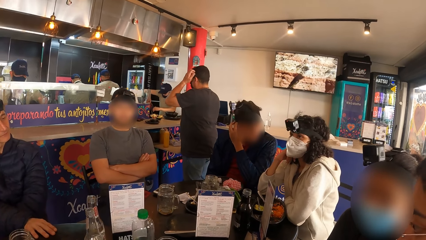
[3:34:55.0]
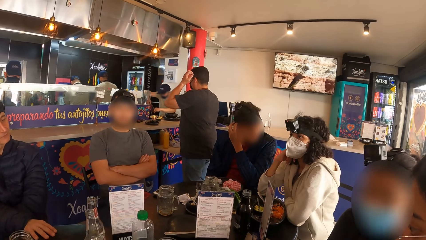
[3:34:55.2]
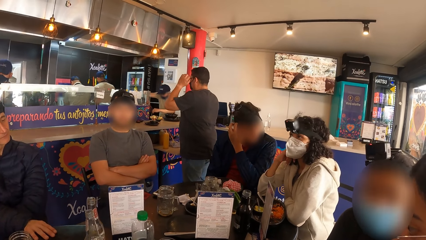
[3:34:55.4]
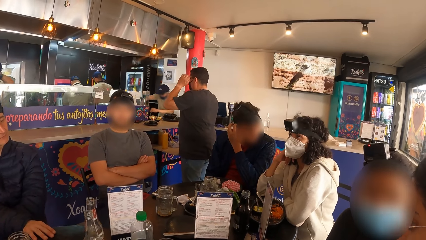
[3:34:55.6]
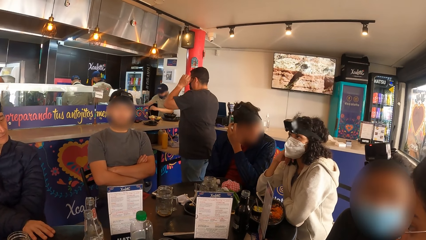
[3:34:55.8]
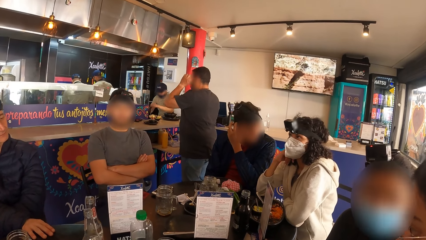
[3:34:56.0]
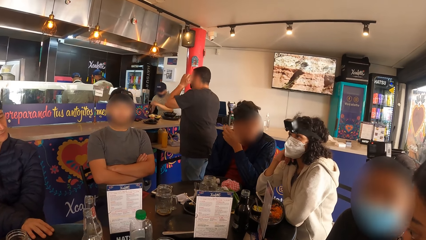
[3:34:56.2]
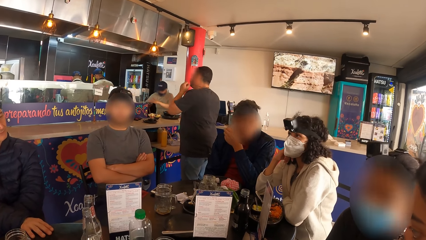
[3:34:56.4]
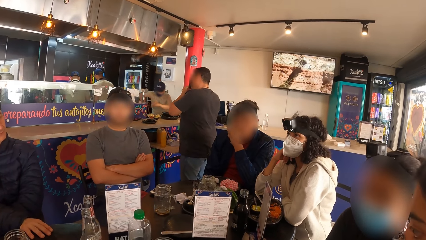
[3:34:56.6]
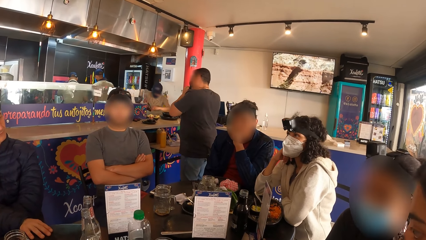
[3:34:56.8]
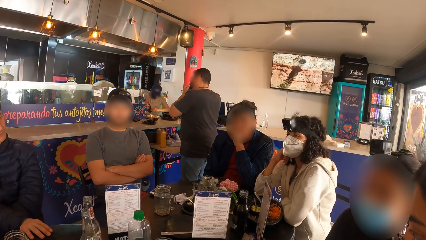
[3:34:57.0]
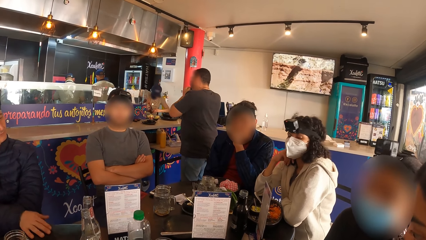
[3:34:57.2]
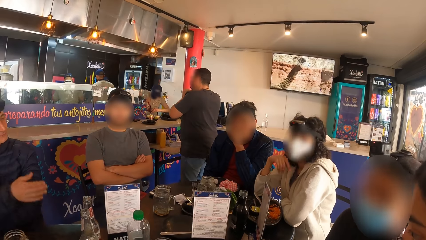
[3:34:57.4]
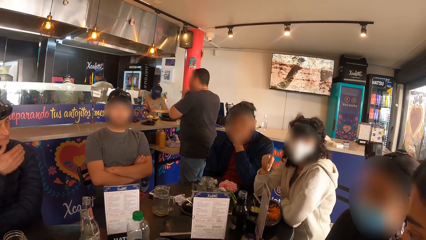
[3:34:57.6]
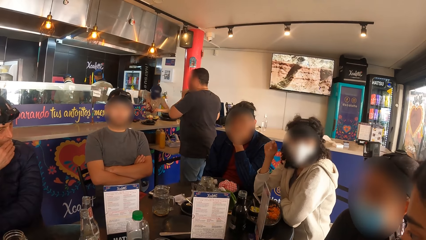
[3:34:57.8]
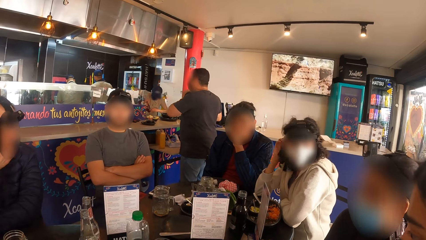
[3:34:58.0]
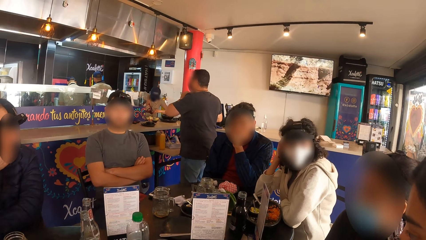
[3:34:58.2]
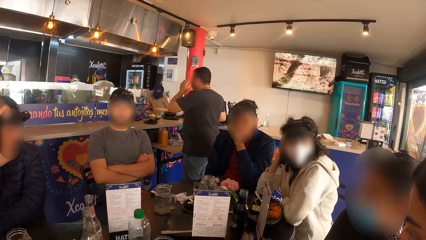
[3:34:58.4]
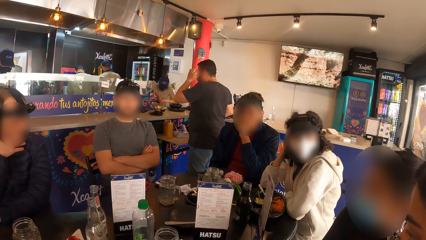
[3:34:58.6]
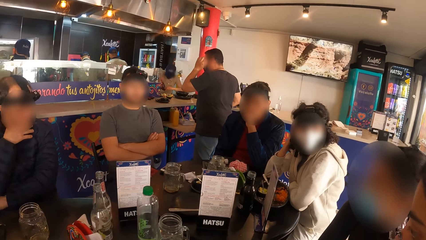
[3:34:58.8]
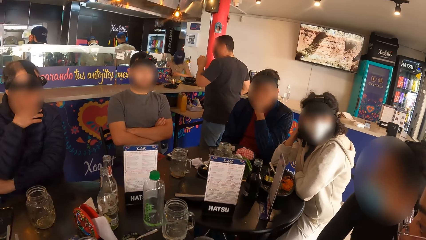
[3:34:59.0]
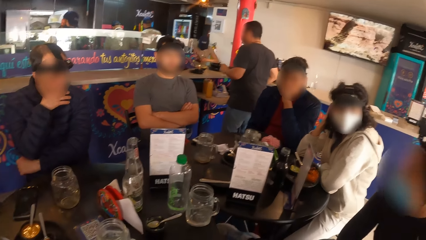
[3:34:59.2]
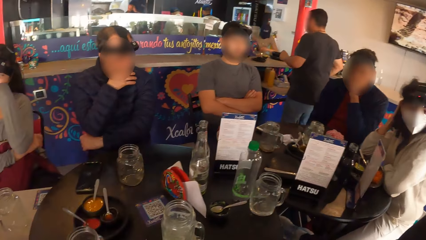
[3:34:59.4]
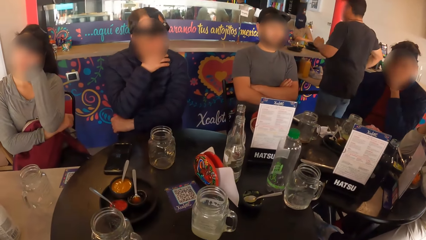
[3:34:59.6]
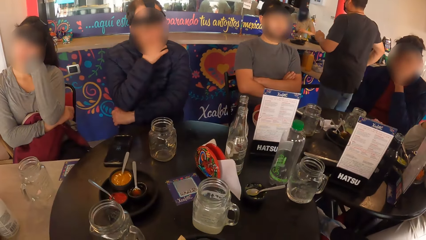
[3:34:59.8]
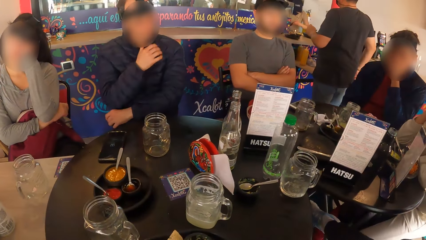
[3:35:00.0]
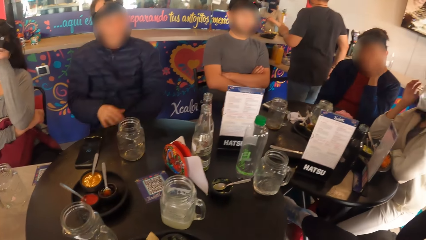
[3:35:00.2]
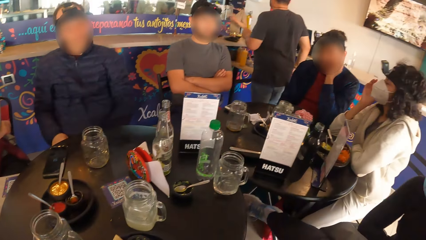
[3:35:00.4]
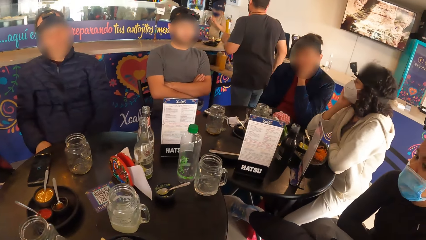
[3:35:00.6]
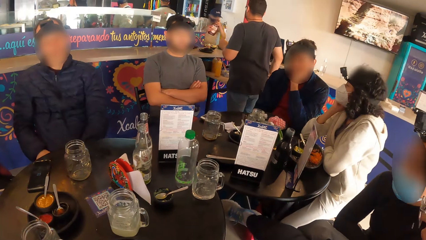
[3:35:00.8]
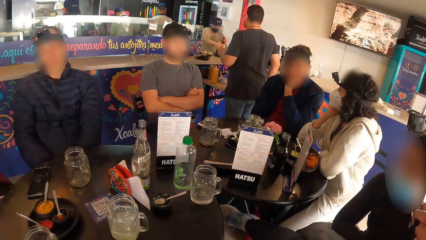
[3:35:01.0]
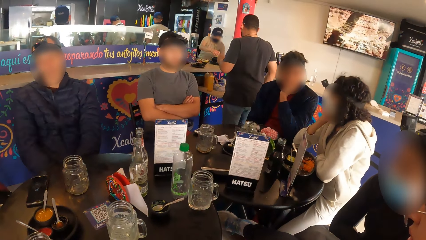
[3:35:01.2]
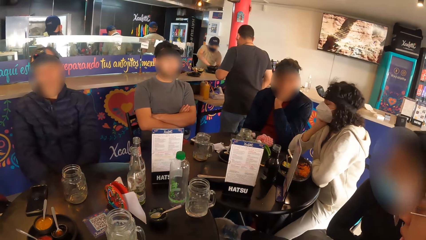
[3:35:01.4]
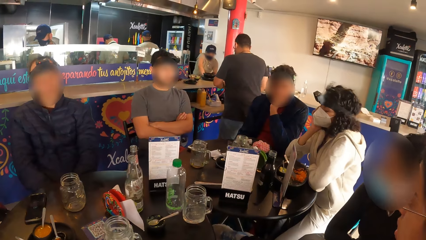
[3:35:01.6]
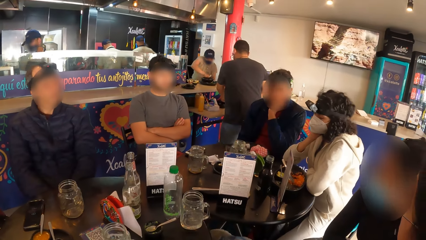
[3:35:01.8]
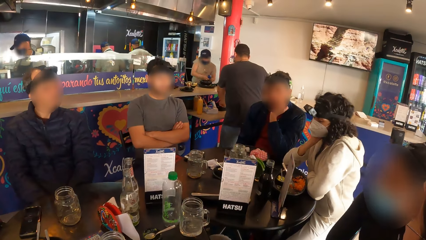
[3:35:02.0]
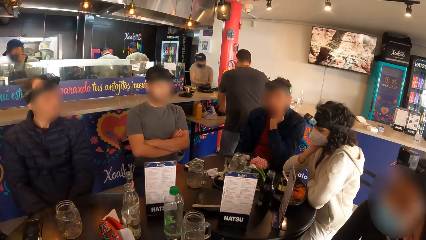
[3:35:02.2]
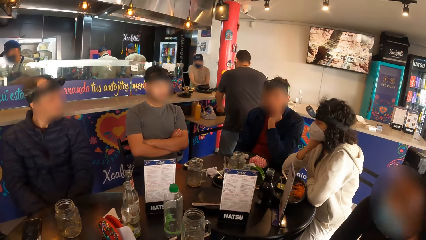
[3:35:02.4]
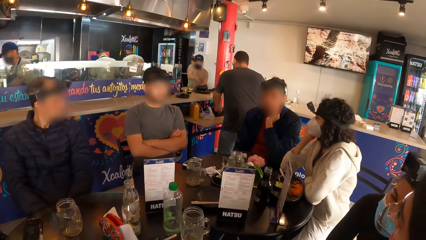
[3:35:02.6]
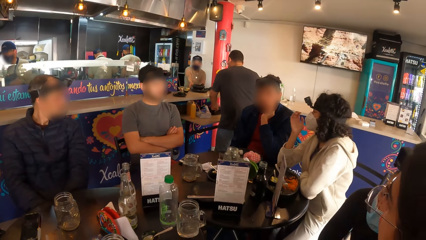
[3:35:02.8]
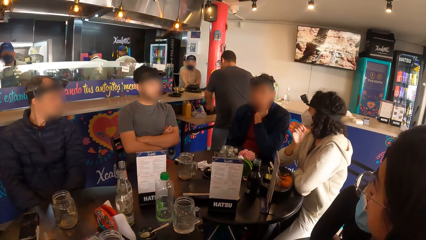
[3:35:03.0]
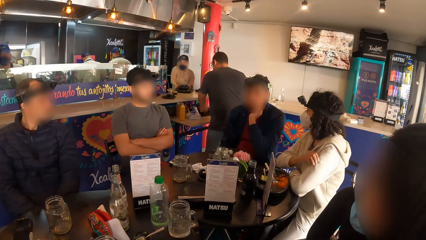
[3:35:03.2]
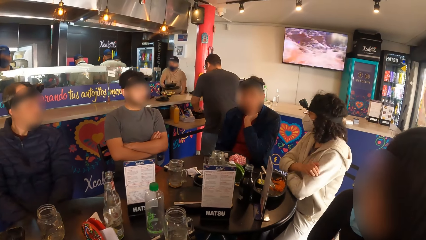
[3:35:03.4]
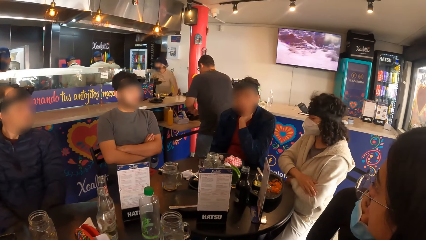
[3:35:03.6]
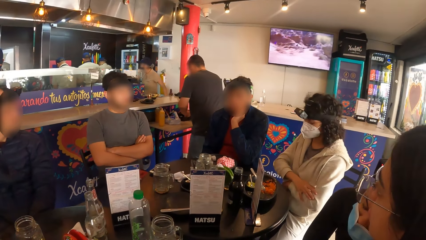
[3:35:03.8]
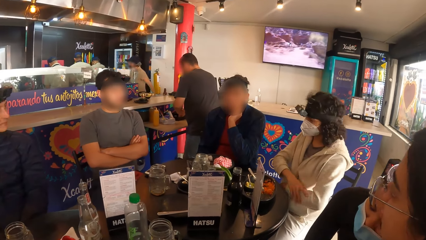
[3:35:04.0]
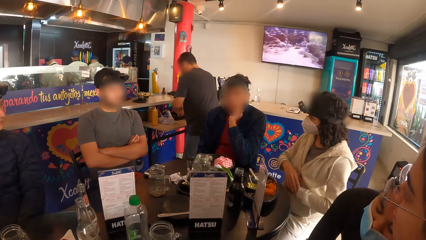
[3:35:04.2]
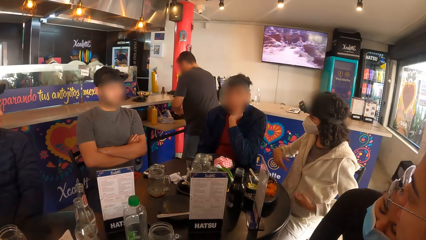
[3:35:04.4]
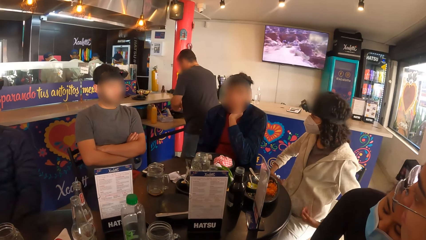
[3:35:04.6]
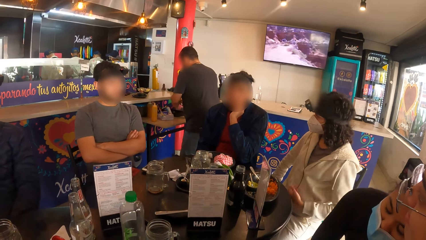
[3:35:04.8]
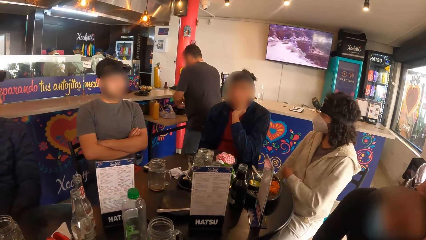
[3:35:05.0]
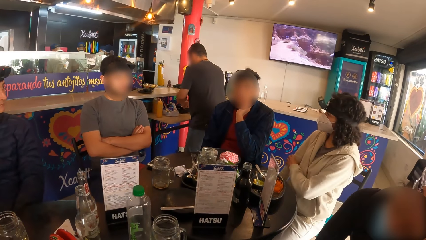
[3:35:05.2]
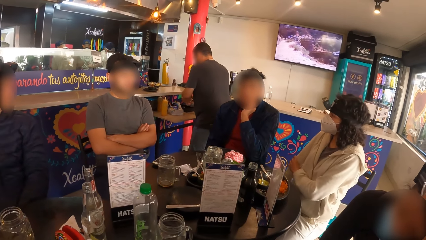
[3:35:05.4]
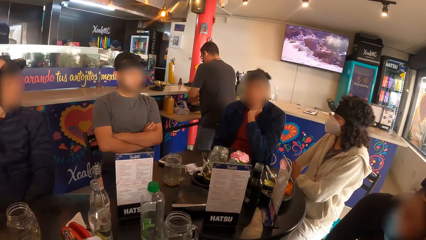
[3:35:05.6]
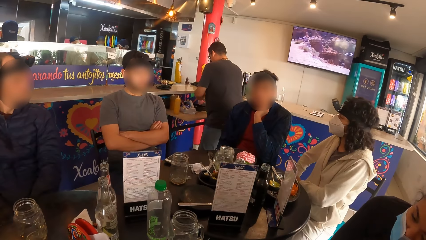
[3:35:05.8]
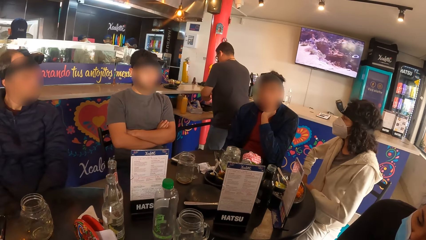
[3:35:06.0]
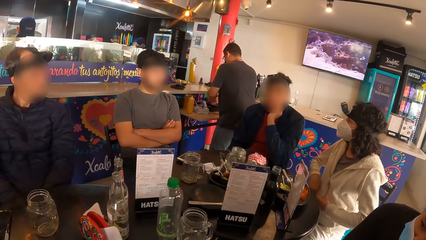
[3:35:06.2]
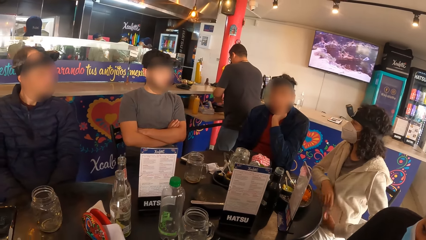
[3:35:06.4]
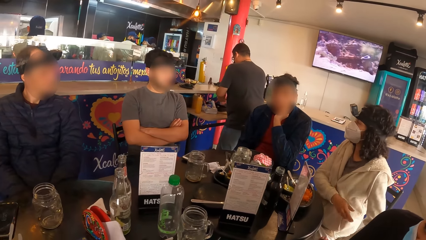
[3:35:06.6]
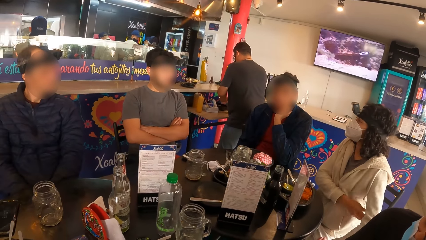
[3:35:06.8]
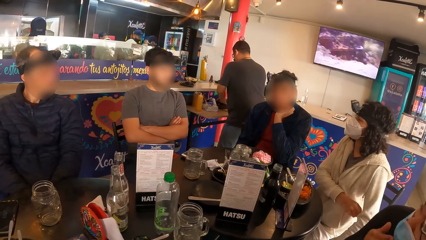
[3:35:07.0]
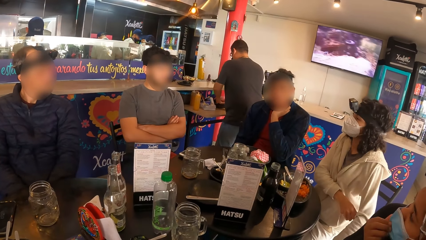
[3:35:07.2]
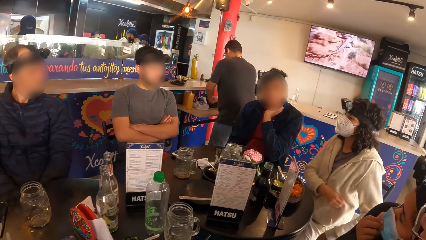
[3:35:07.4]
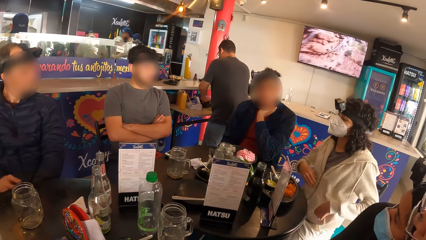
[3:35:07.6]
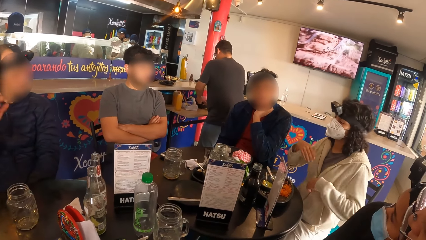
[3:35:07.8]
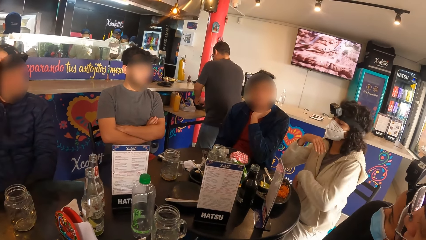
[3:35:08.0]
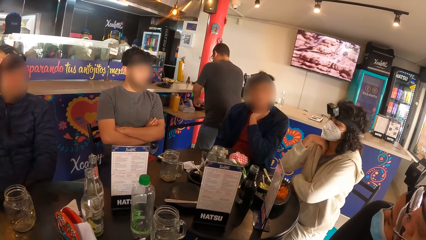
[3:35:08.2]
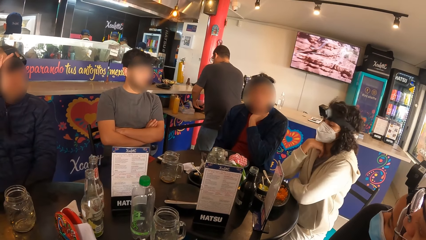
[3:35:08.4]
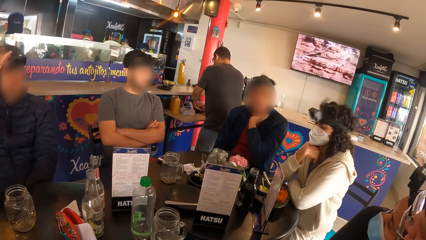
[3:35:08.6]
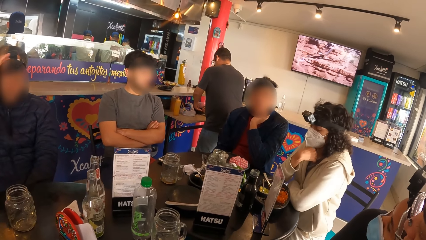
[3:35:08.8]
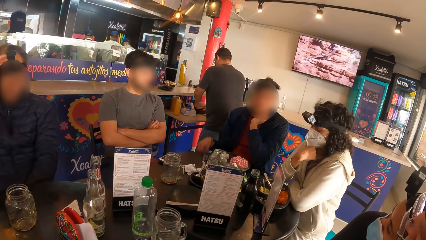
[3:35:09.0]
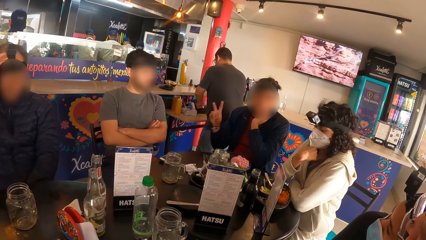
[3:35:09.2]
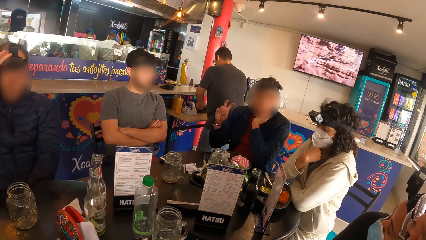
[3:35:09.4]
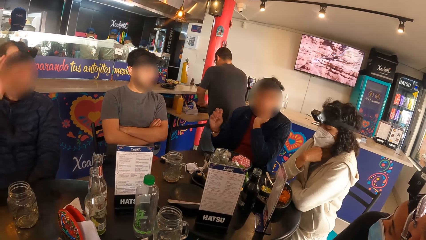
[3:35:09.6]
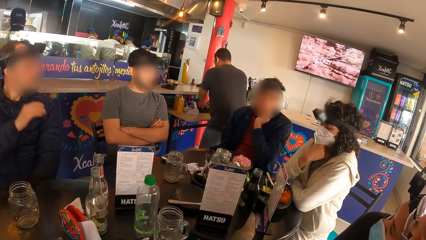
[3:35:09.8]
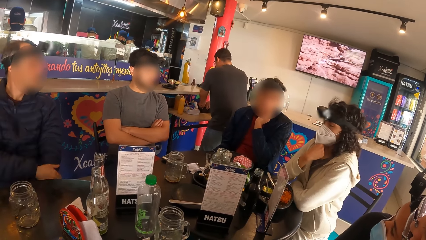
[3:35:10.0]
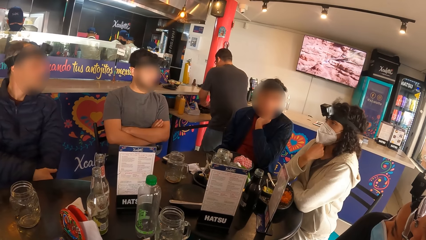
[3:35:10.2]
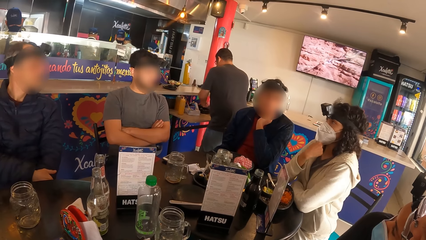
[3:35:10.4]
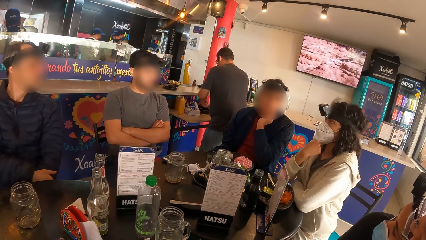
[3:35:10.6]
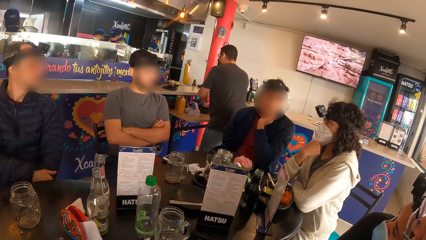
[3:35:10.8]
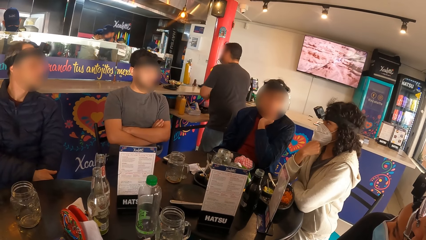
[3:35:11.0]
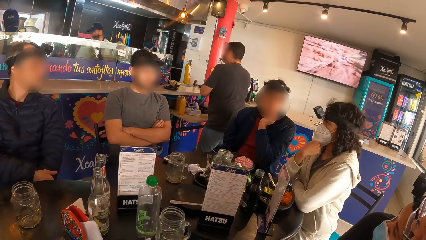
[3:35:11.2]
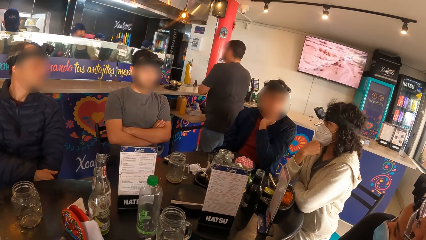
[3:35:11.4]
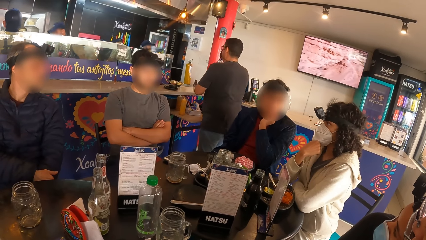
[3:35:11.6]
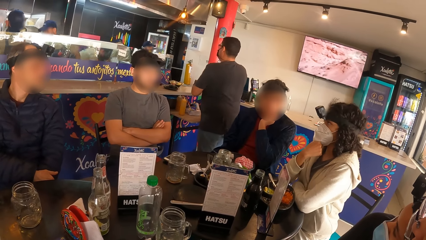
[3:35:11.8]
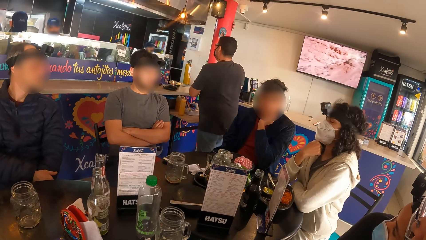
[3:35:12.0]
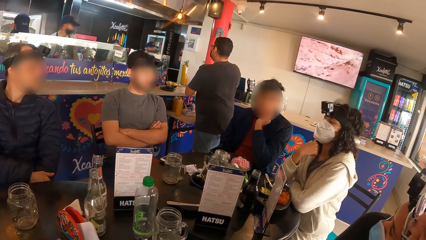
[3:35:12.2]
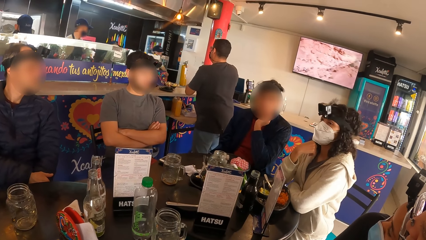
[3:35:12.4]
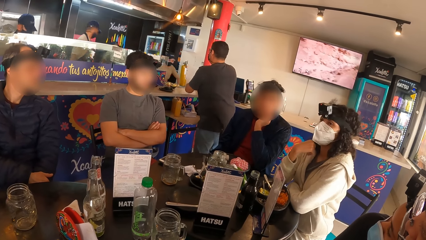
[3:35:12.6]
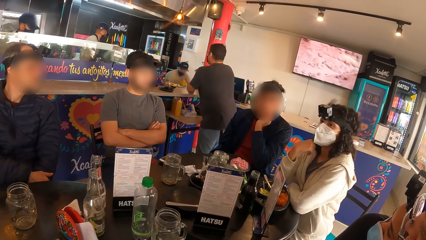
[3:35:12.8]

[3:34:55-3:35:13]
A man touches his face with his right hand. A woman touches her hair with her right hand. A person wipes her face. The woman adjusts her sweatshirt with her hands. The man adjusts a head strap camera on his head with his right hand. Another person holds the hands together.
